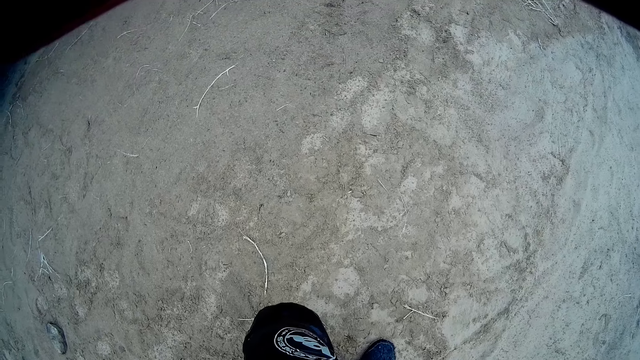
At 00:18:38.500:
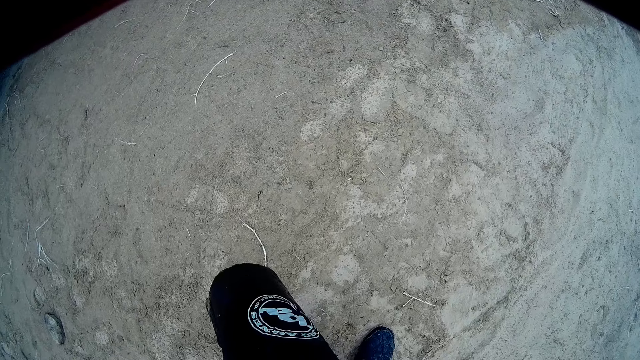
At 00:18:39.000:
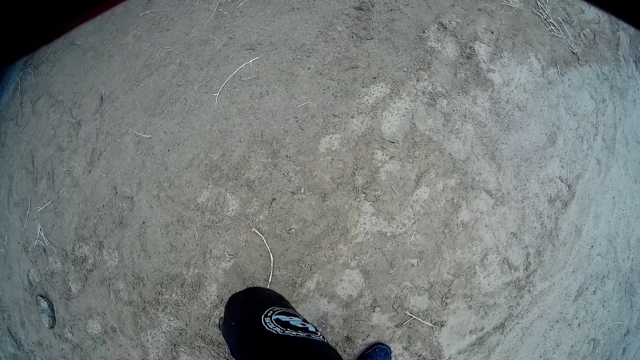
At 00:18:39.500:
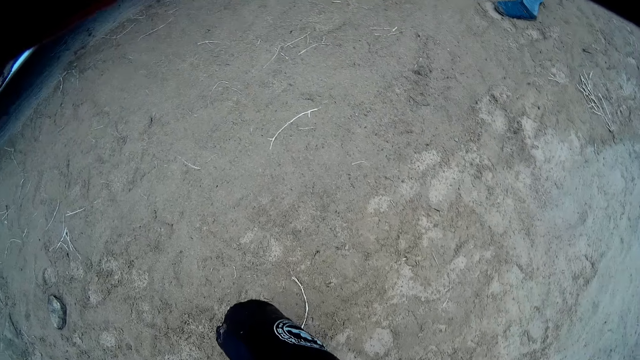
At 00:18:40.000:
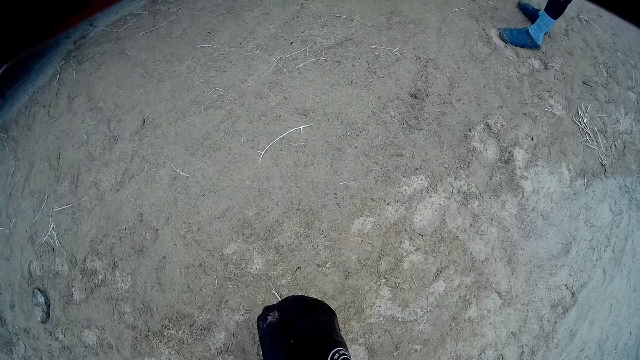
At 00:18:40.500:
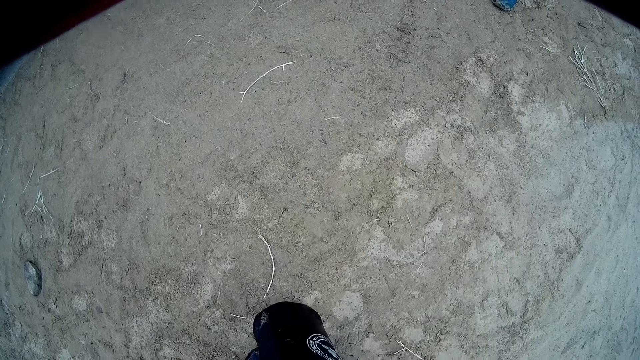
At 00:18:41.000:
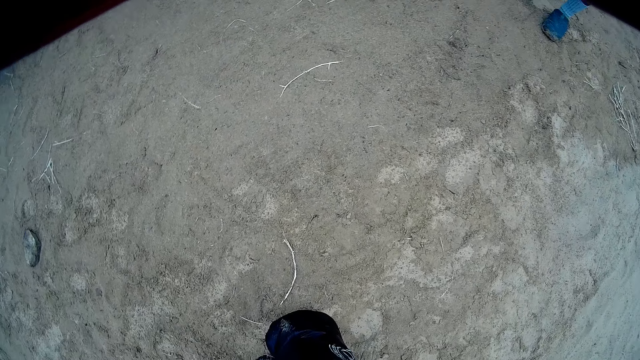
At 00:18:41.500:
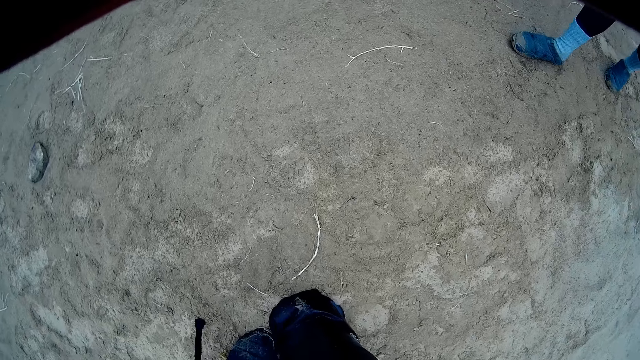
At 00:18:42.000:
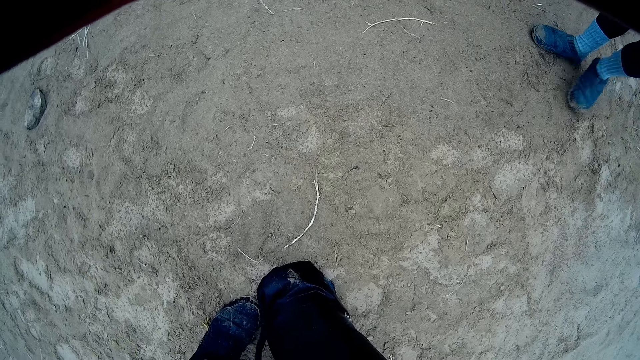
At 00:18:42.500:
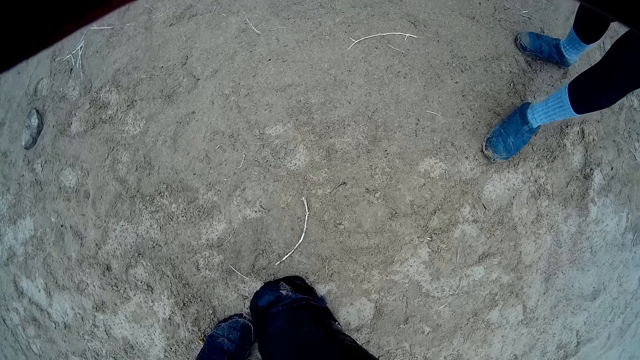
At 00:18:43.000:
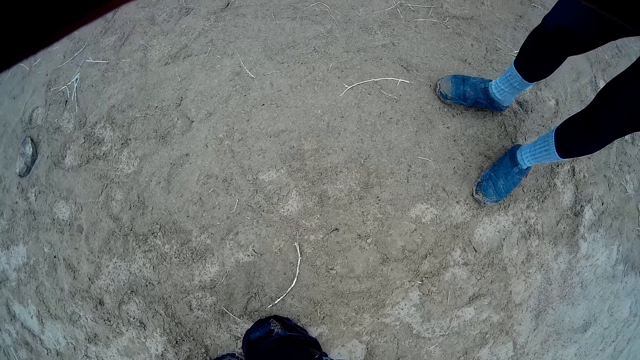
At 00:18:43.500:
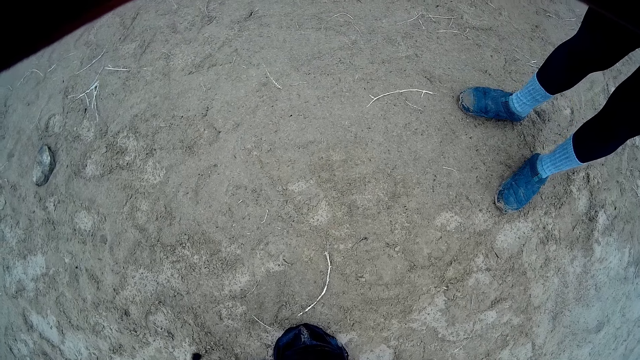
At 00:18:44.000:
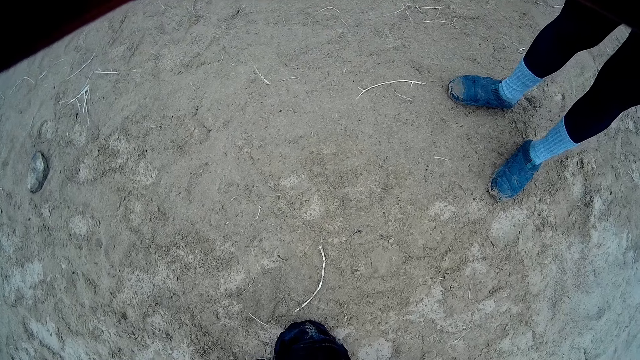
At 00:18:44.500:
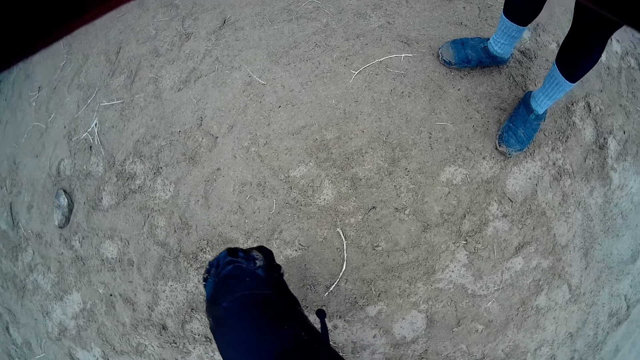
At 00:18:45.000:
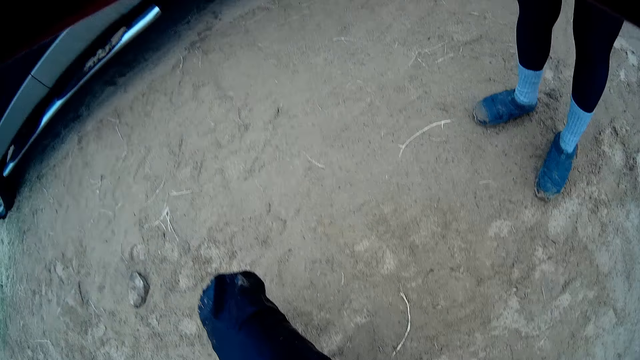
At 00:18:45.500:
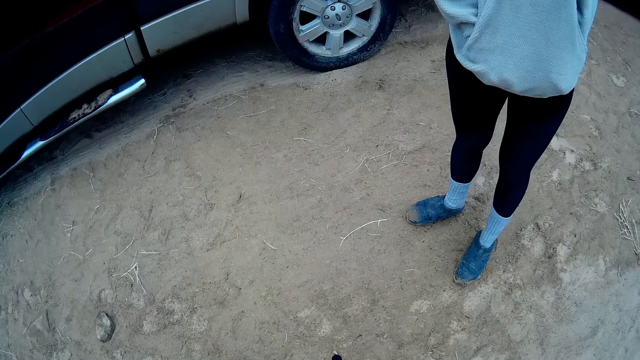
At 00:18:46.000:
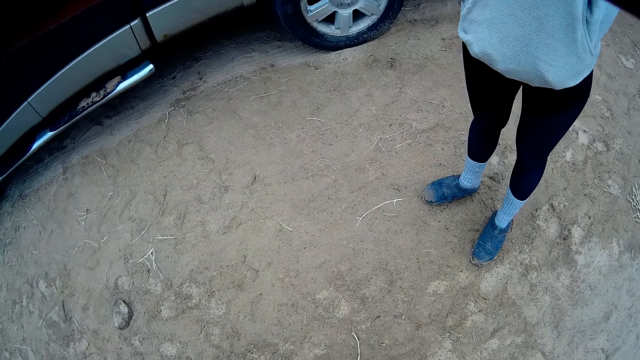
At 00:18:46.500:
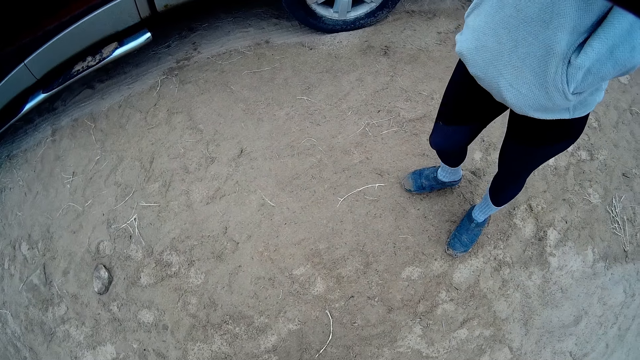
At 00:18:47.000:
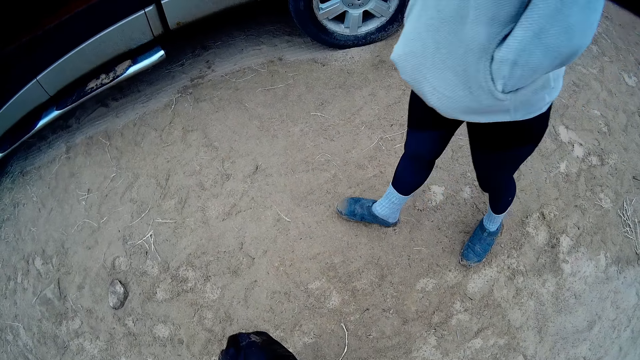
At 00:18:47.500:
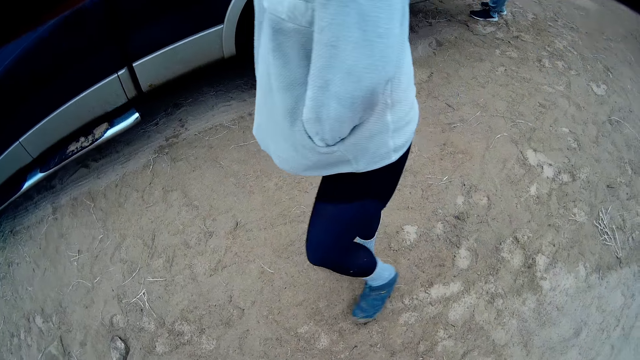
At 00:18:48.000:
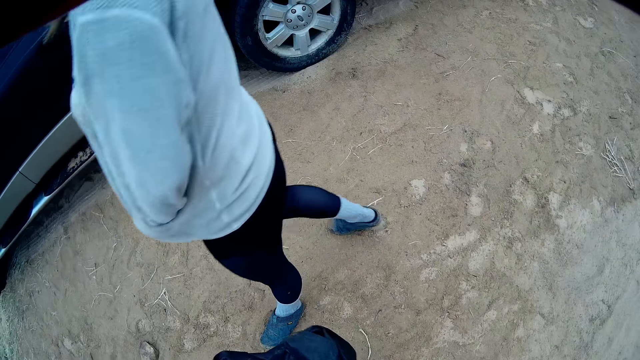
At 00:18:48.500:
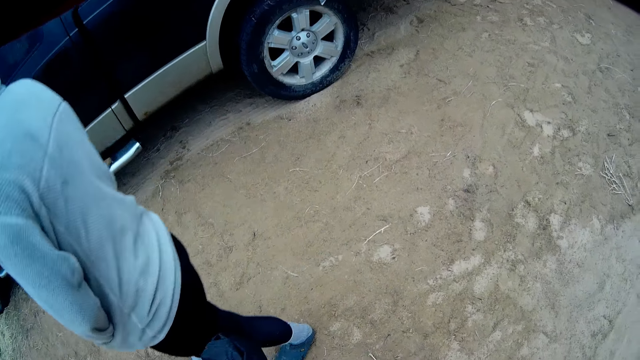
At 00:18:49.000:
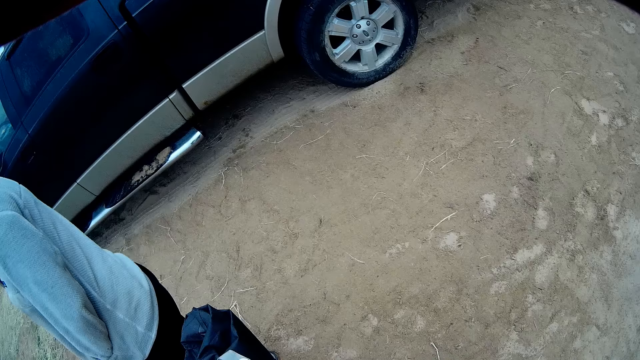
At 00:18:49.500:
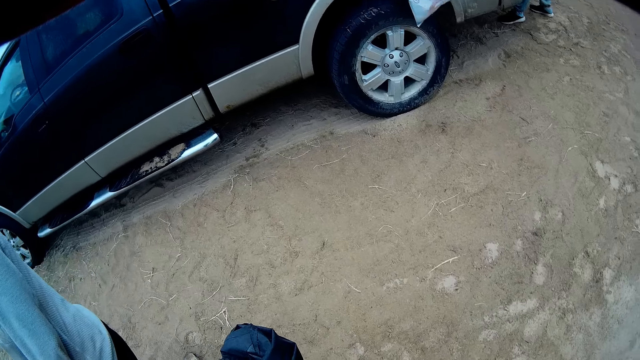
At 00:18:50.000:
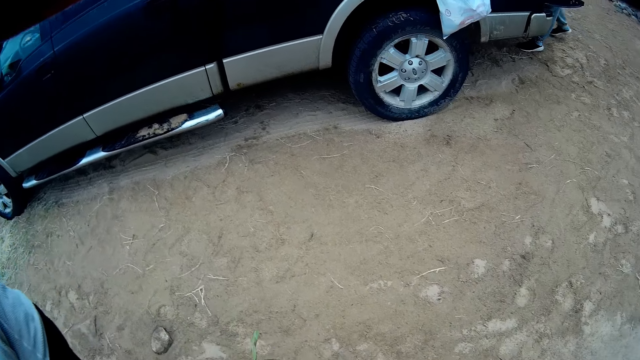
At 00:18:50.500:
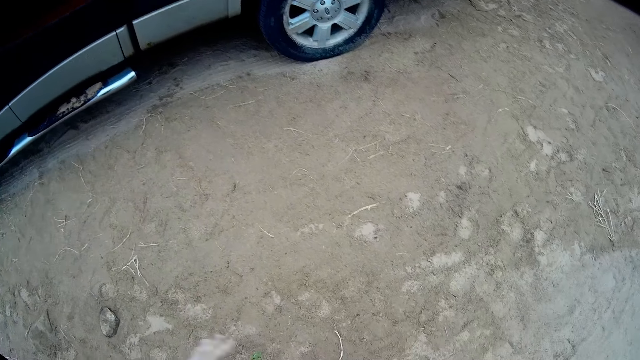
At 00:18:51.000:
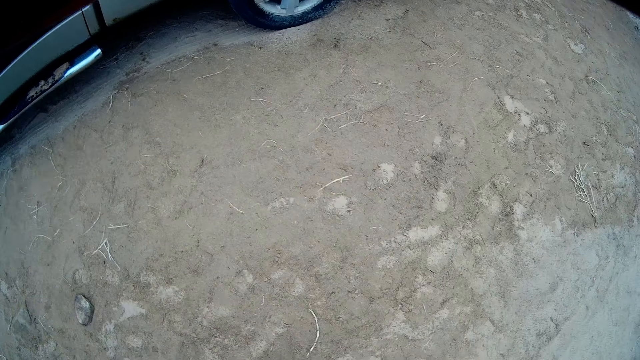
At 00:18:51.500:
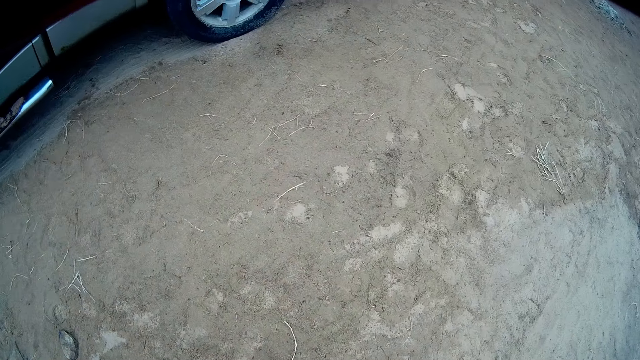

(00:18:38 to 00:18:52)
A lady walks around a camping site. The camera wearer puts down a bag on the ground. They adjust the bag with hands. The lady looks around the camping site. The camera wearer picks up the bag from the ground. They look around the camping site. The lady walks around the camping site. The camera wearer adjusts the bag with hands.

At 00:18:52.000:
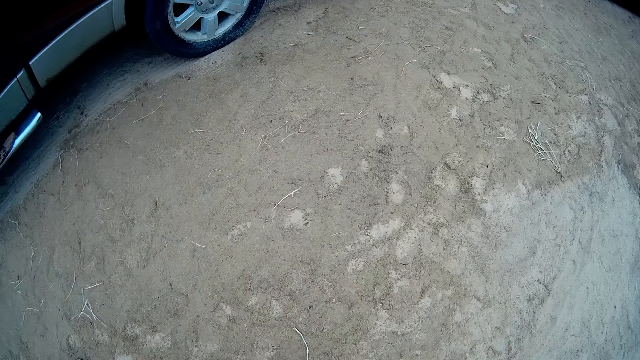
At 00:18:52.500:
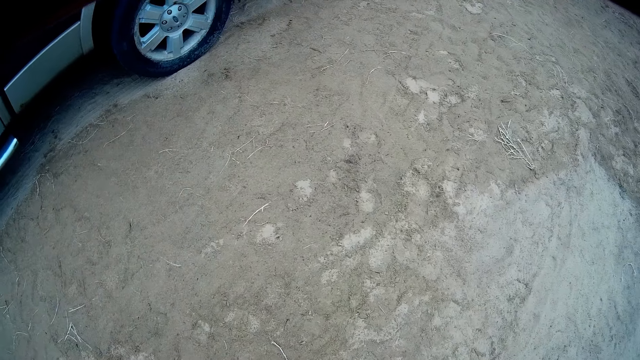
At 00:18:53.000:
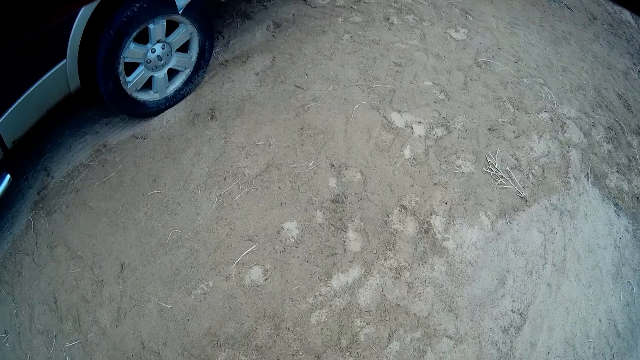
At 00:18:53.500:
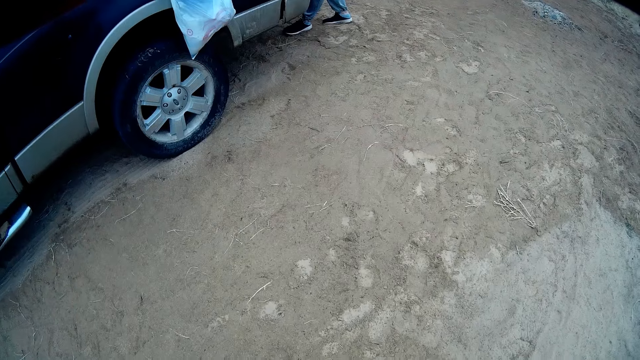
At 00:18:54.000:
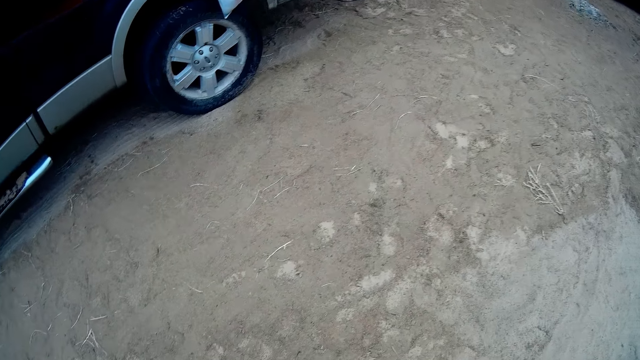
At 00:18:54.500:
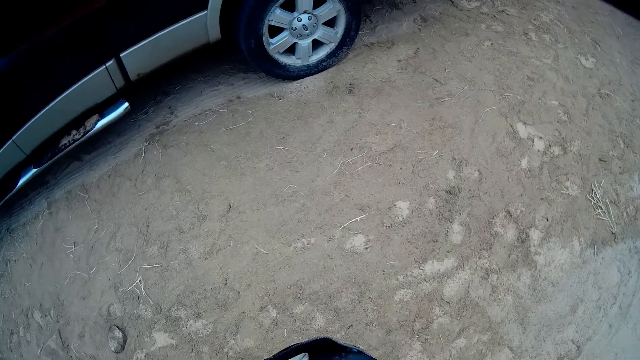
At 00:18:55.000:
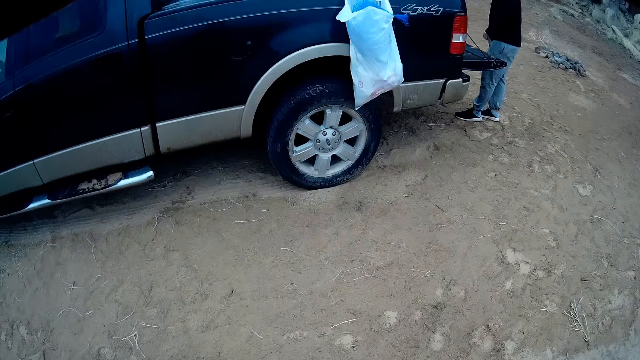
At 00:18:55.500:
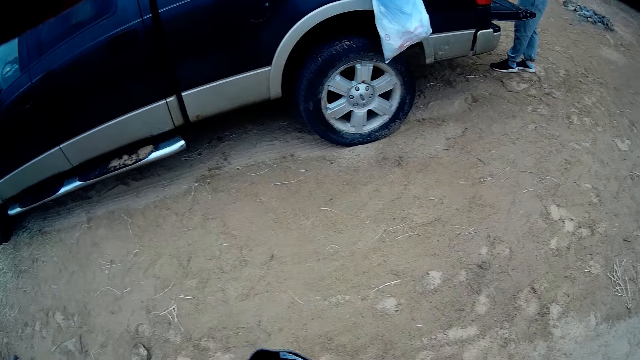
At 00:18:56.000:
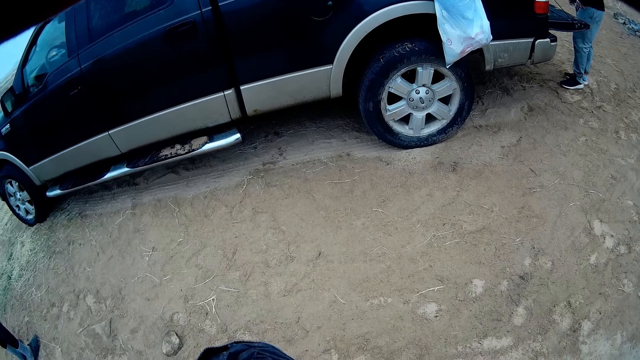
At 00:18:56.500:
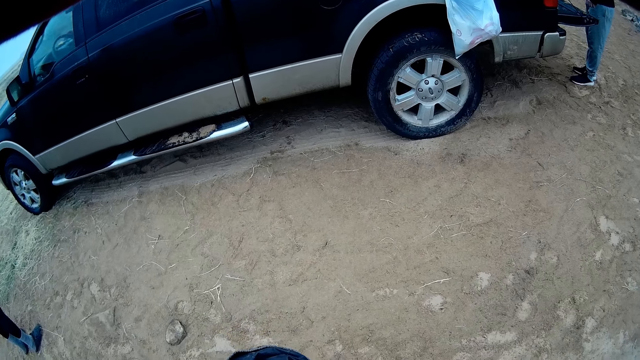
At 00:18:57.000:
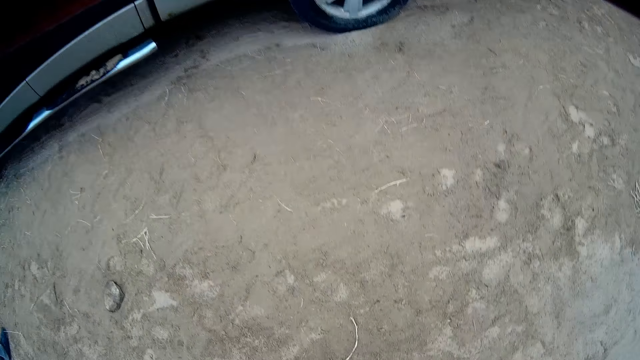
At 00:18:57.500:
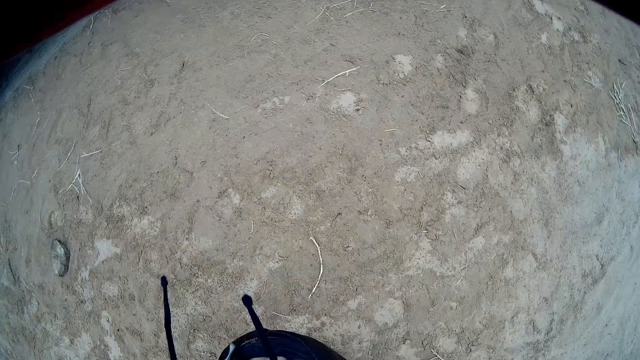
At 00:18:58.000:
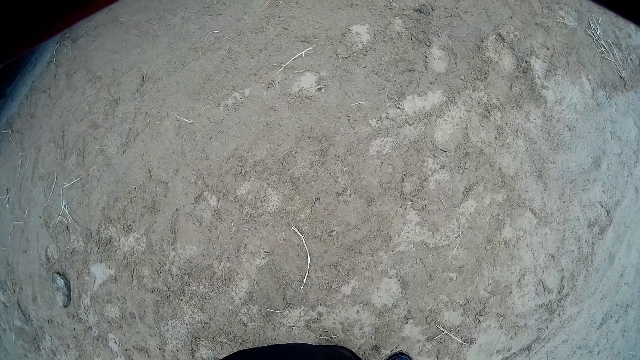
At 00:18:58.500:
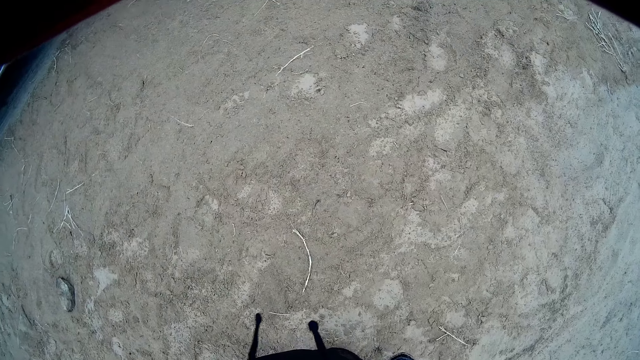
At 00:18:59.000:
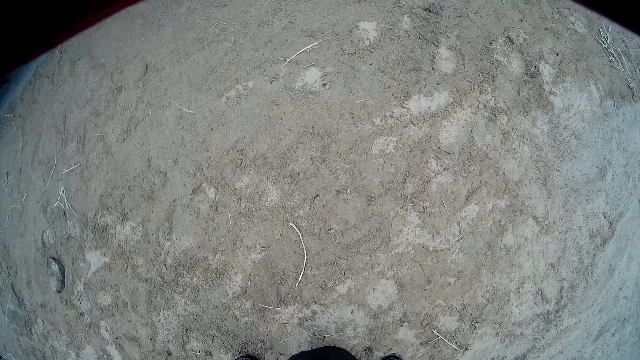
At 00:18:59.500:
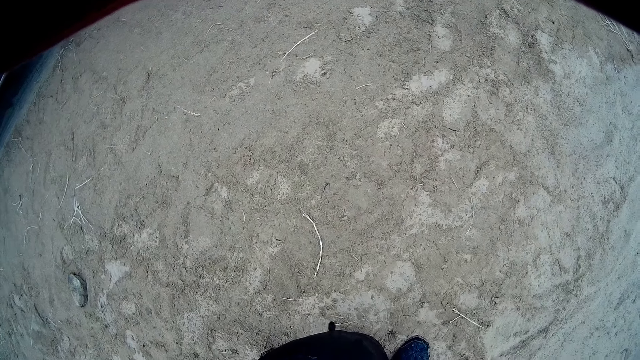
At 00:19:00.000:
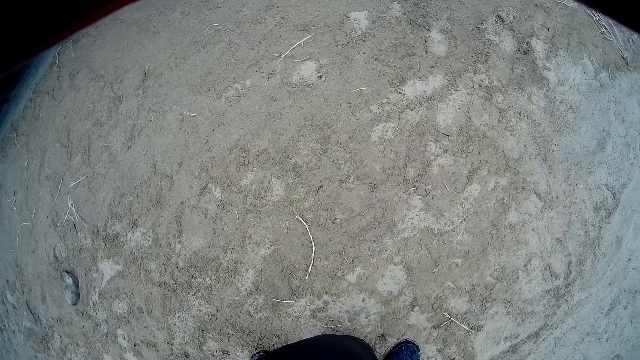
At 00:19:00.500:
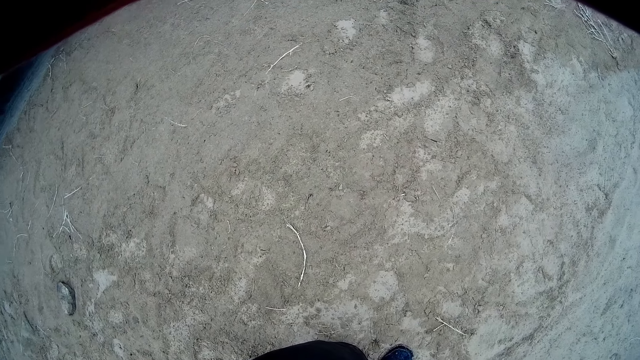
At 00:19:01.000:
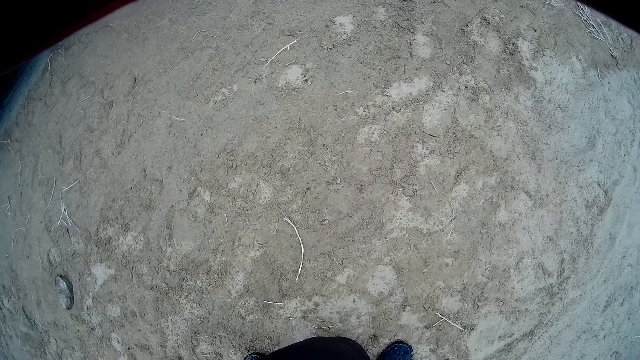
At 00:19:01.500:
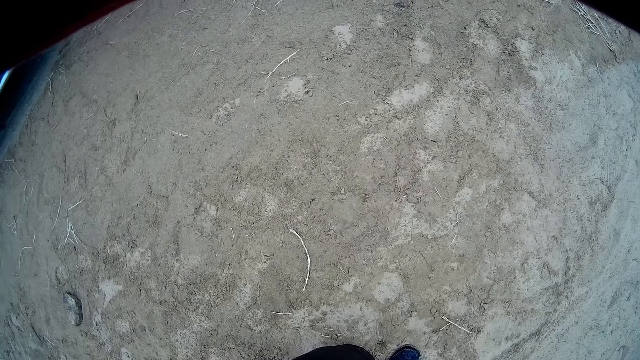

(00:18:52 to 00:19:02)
The camera wearer looks around a camping site. They adjust a bag with hands.
